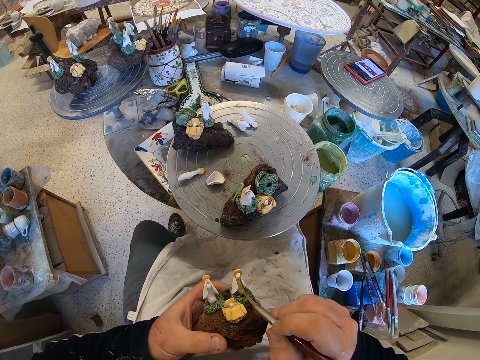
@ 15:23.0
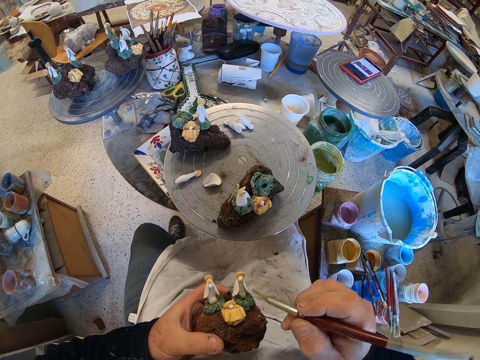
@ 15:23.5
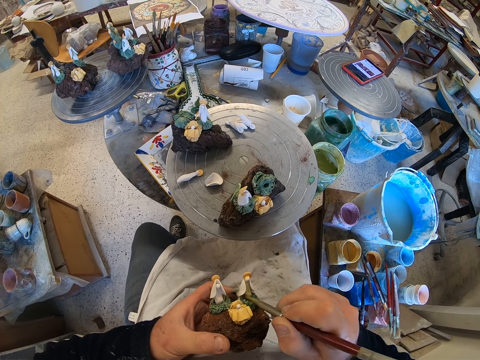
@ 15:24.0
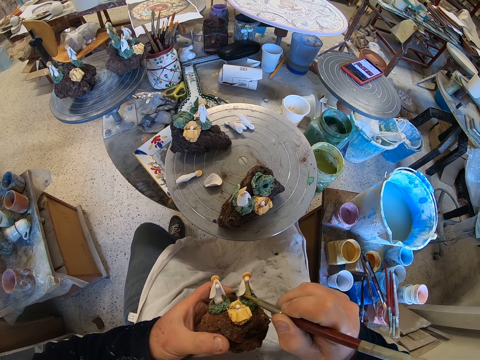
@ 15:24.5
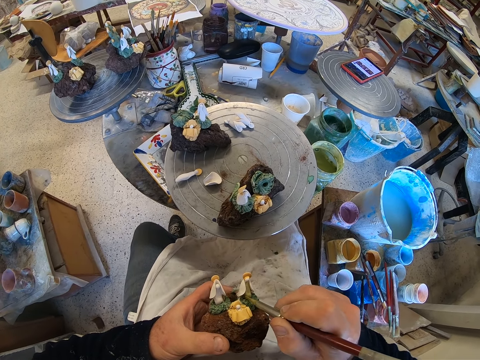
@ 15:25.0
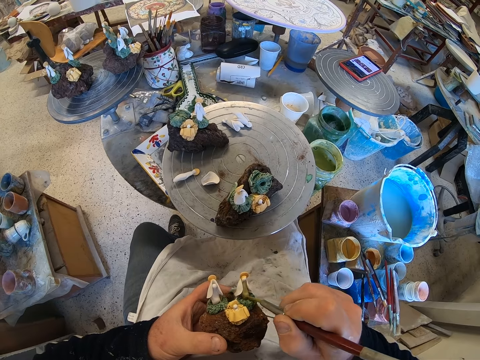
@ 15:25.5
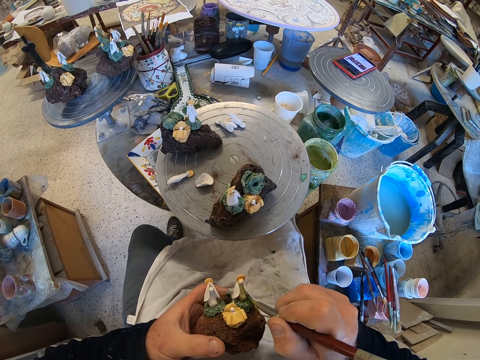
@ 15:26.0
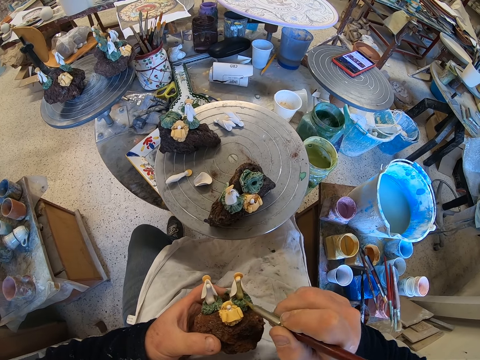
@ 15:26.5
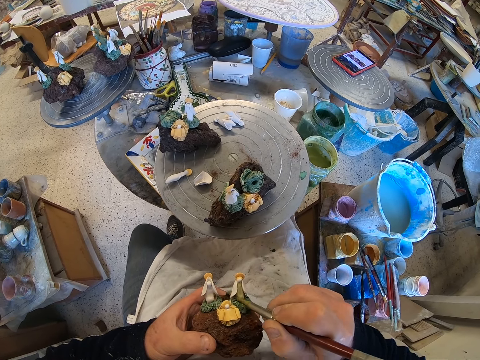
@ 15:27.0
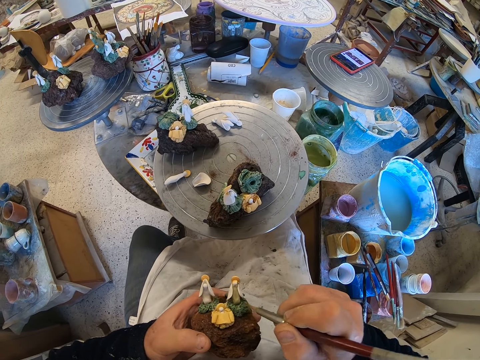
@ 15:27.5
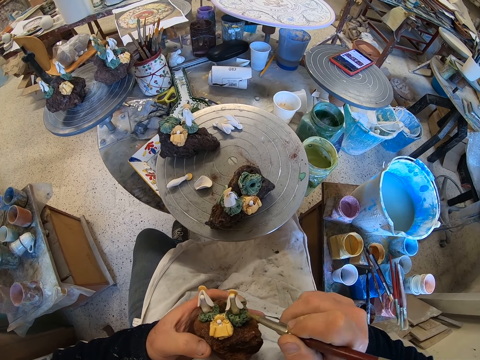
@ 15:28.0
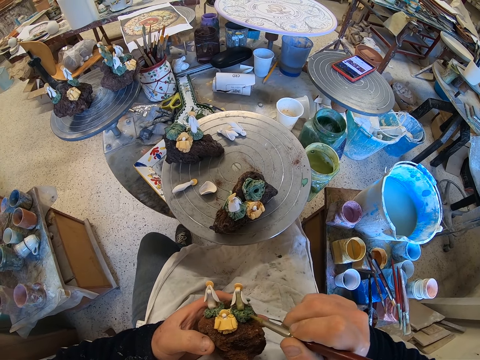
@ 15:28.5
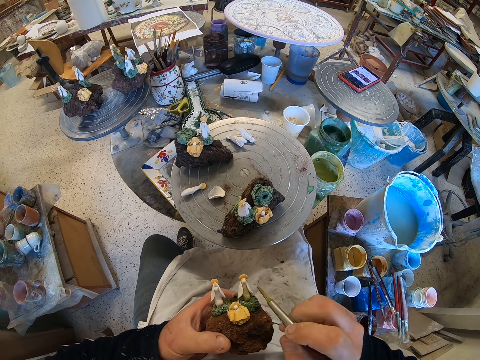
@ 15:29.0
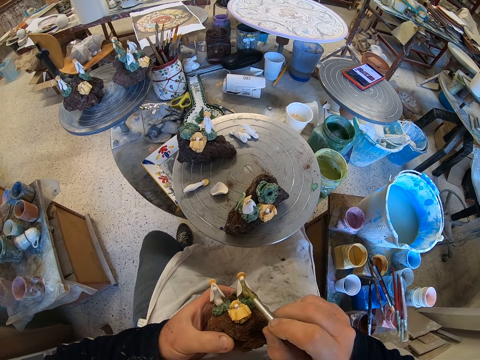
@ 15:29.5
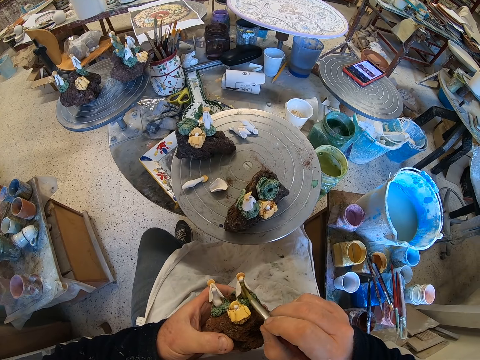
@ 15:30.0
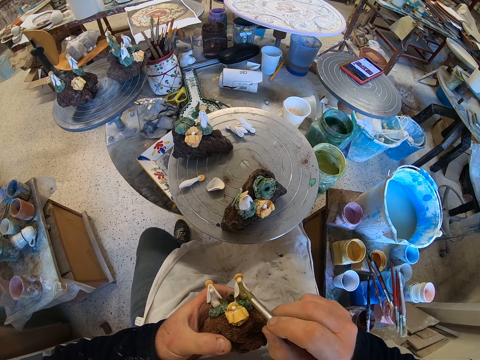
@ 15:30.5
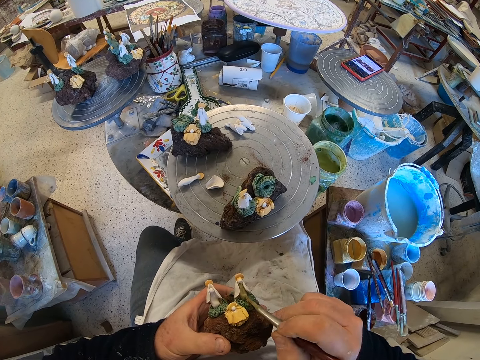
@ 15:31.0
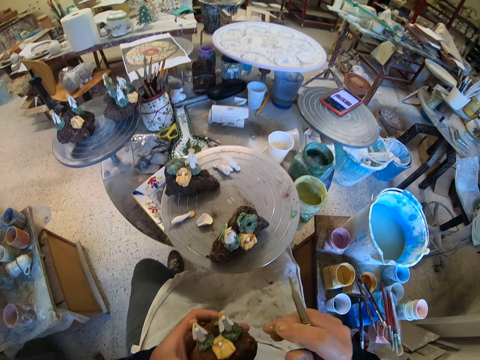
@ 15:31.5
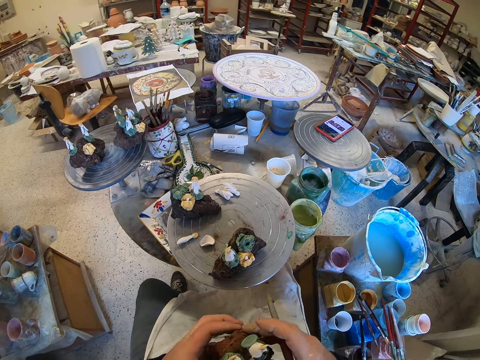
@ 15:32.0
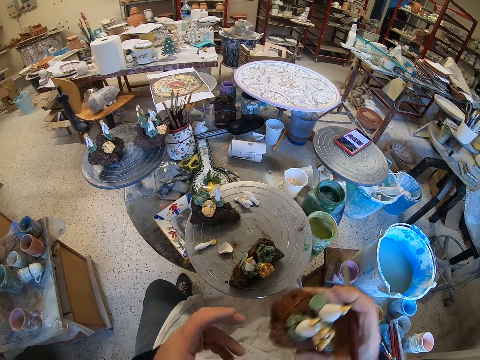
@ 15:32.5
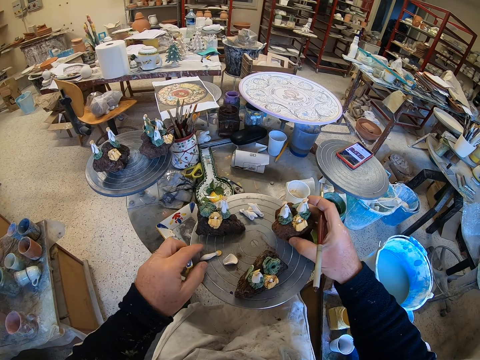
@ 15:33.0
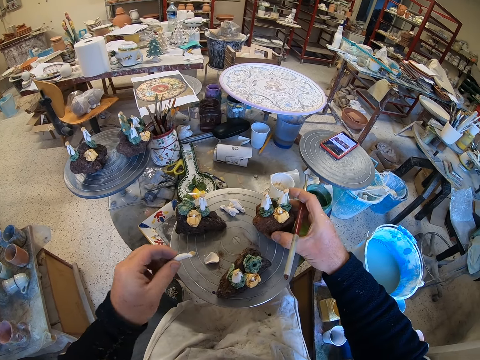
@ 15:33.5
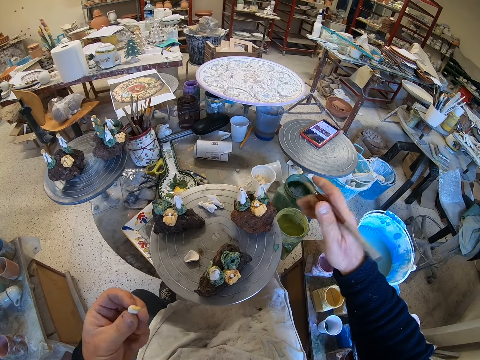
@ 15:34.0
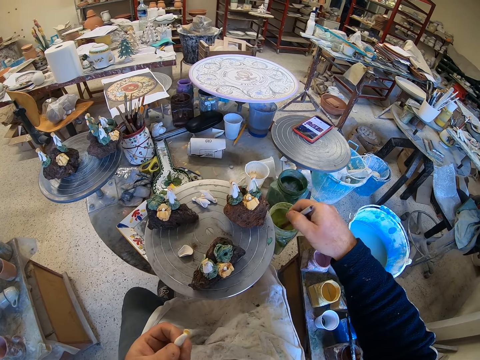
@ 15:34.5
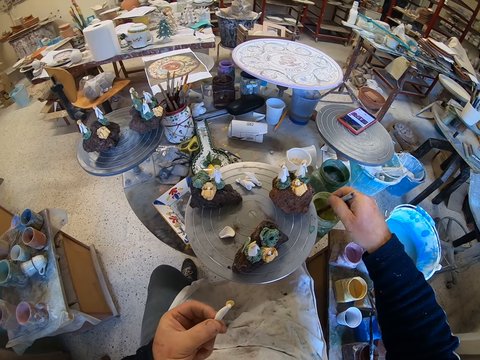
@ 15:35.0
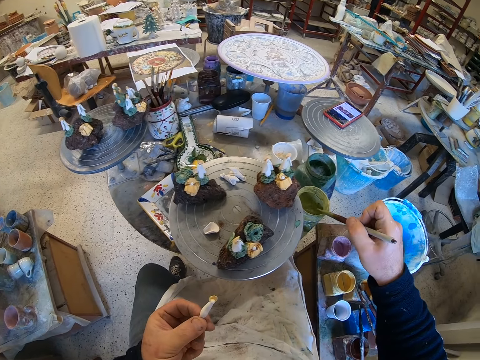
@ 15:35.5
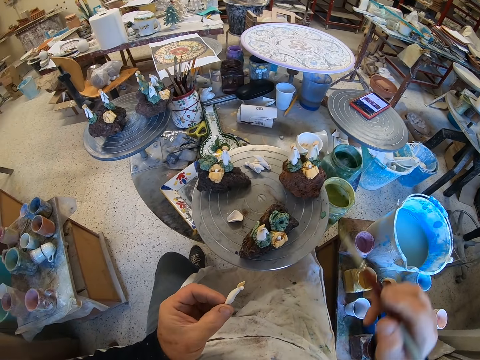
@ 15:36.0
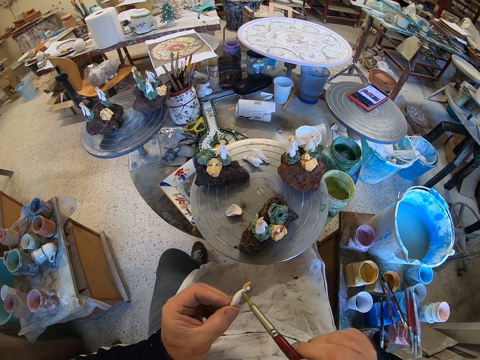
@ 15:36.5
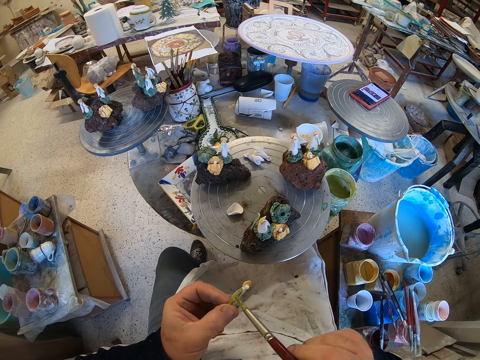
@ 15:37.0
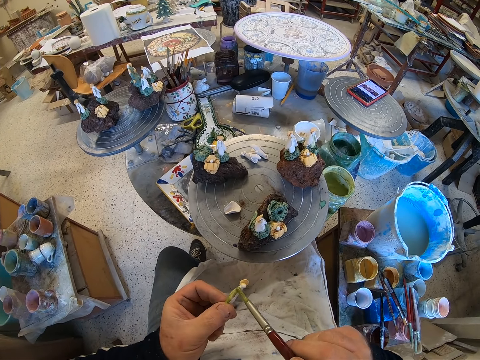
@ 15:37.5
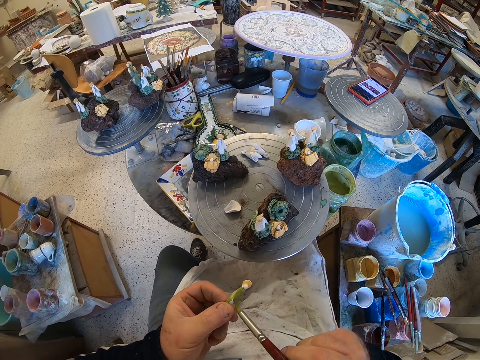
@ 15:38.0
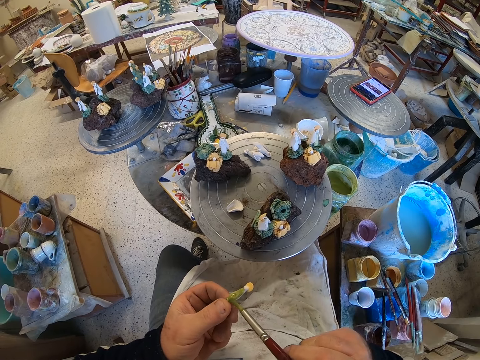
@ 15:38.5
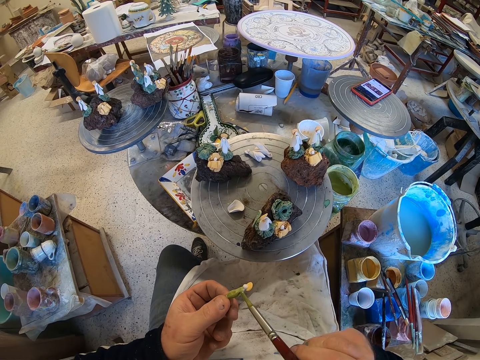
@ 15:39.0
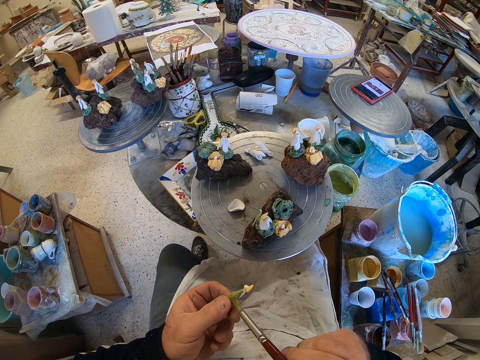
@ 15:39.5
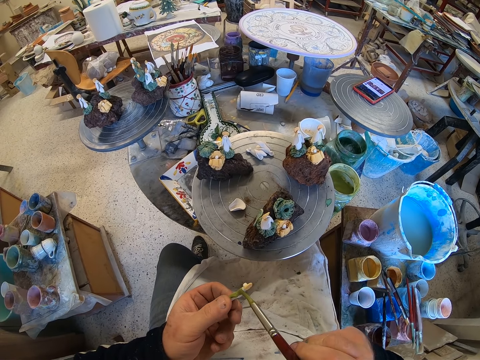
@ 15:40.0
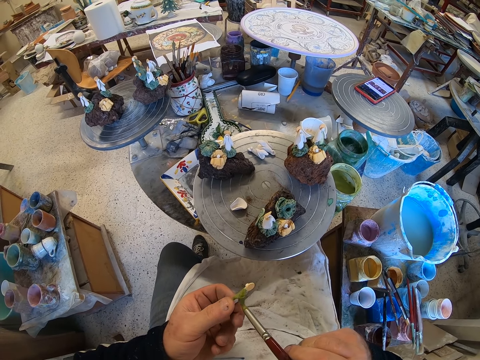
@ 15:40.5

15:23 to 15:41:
The camera wearer puts down a craft model on a stool. They pick up the craft model from the stool. They scoop paint from a paint can with a paint brush. They paint the craft model with the paint brush.

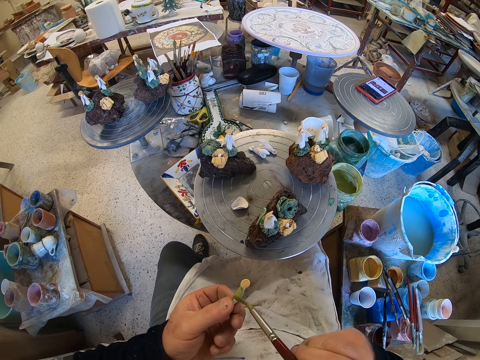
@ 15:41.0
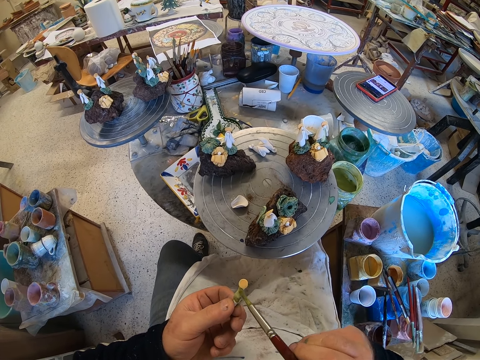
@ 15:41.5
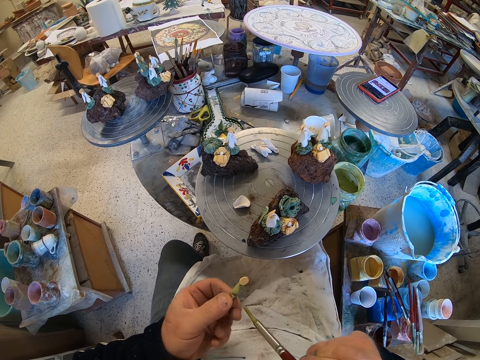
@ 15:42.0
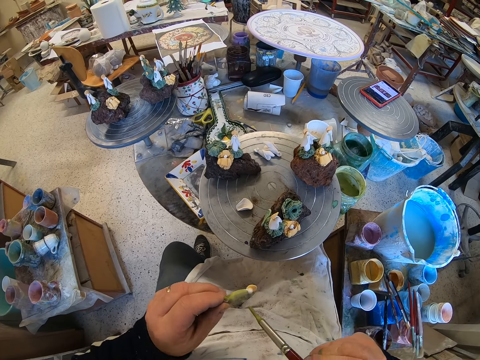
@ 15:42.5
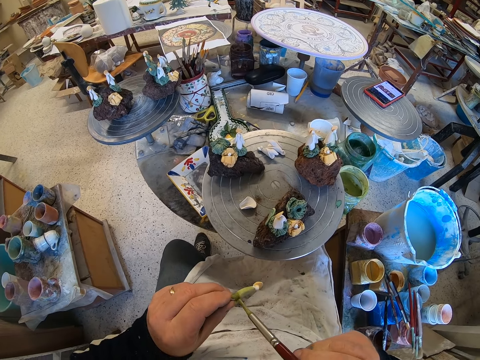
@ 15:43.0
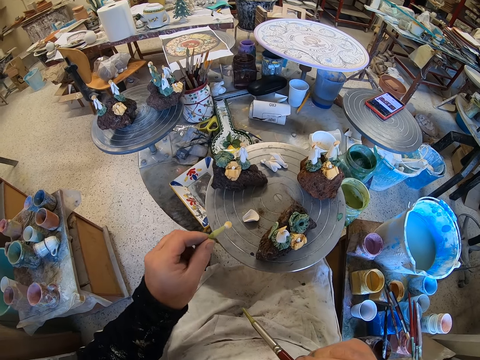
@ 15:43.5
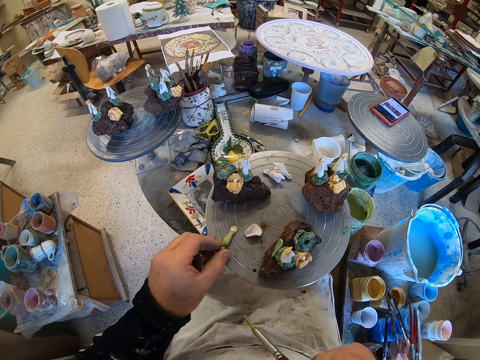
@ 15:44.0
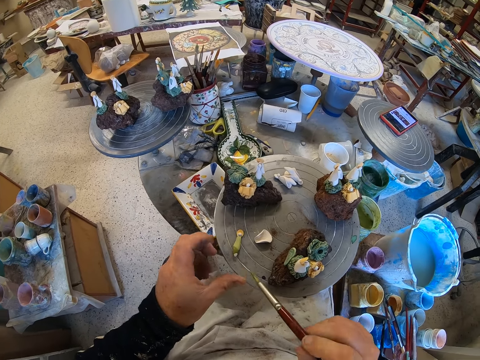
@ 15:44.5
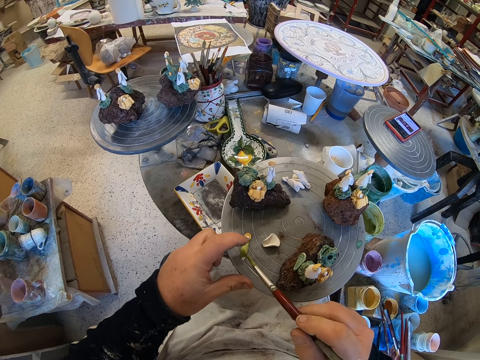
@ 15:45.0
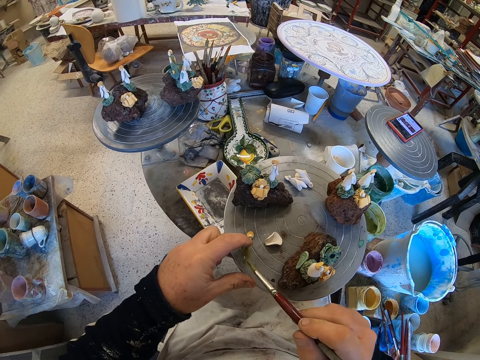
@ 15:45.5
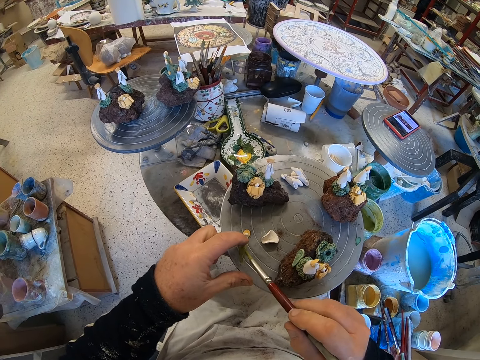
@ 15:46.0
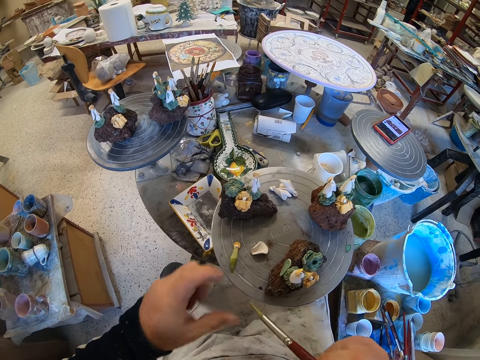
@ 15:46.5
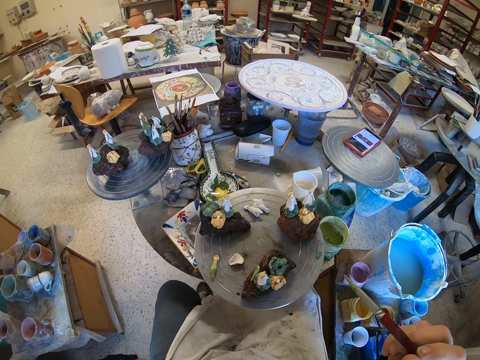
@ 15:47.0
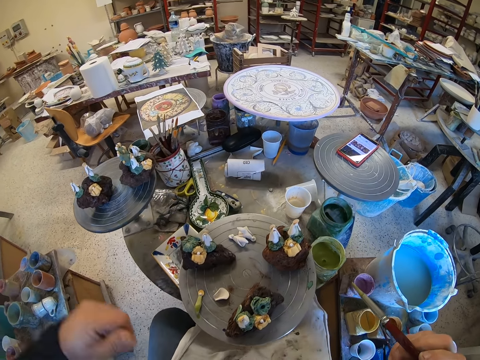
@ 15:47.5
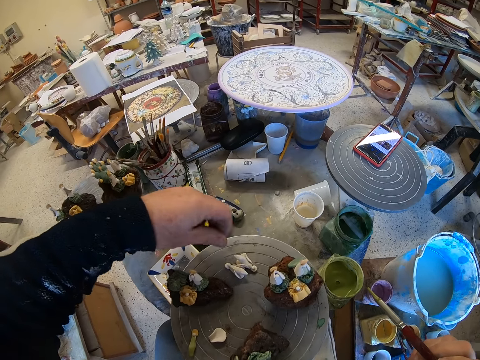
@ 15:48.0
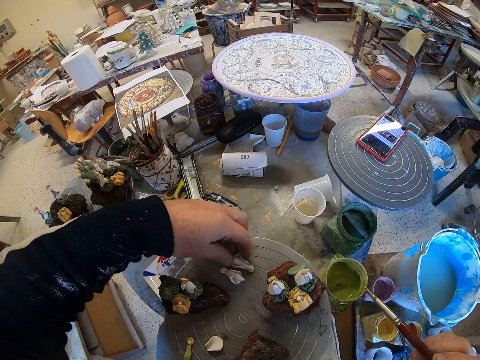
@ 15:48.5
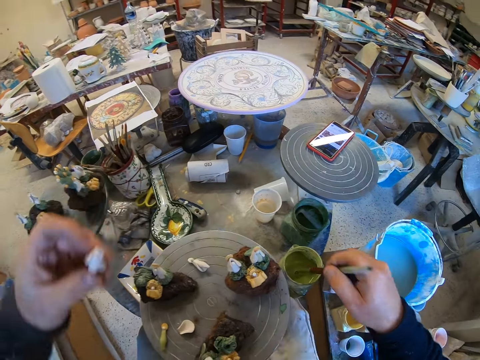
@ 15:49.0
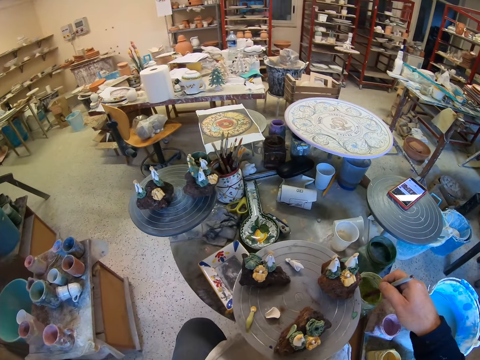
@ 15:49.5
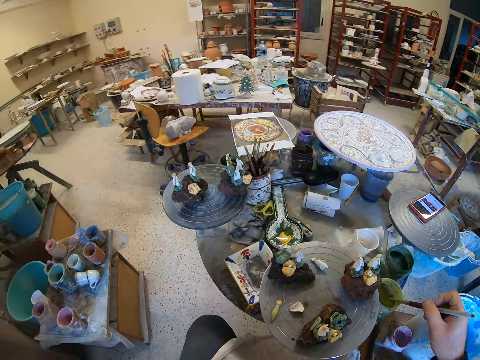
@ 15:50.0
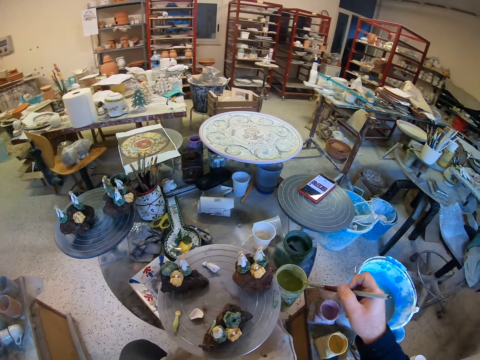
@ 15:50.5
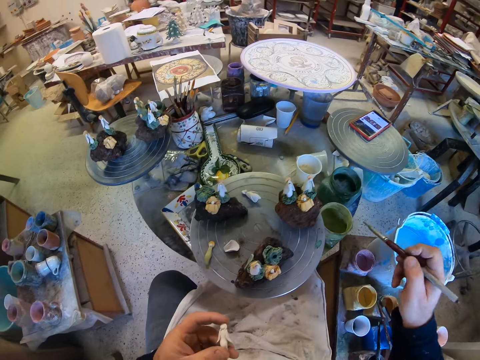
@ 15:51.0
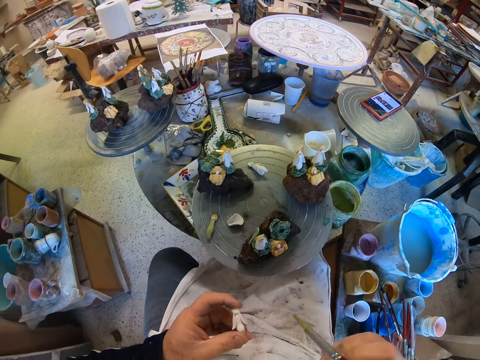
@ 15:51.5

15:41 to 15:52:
The camera wearer puts down a paint can on a stool. They paint a craft model with a paint brush. They look around a garage. They pick up the craft model from the stool. They scoop paint from the paint can with the paint brush.
